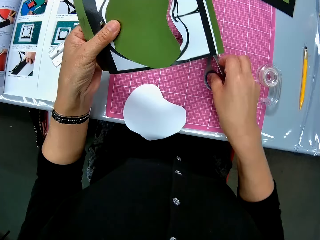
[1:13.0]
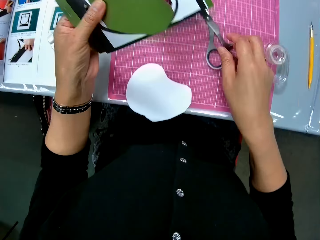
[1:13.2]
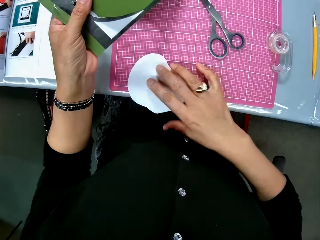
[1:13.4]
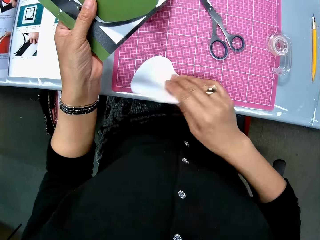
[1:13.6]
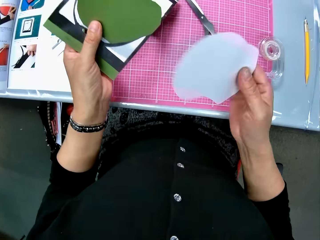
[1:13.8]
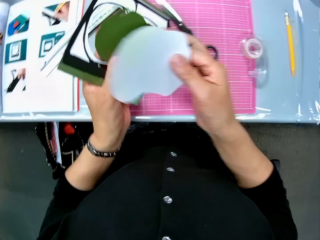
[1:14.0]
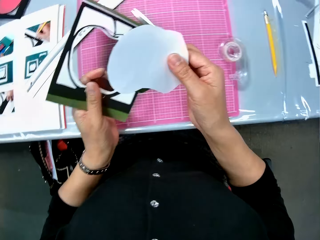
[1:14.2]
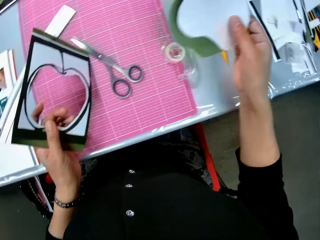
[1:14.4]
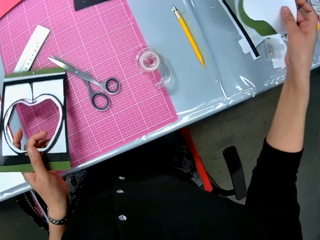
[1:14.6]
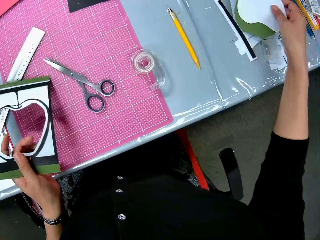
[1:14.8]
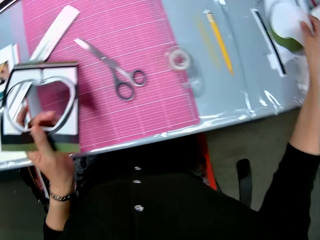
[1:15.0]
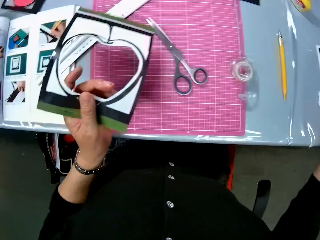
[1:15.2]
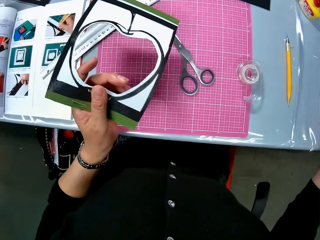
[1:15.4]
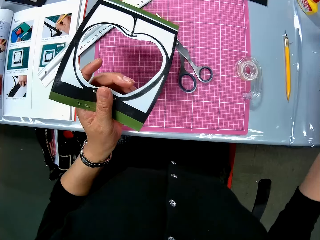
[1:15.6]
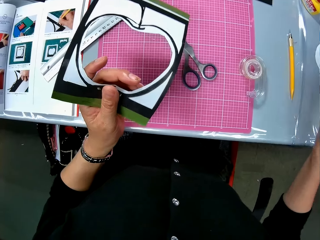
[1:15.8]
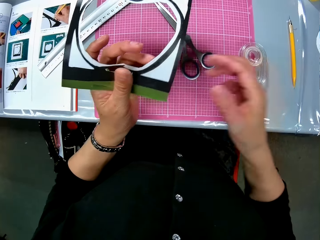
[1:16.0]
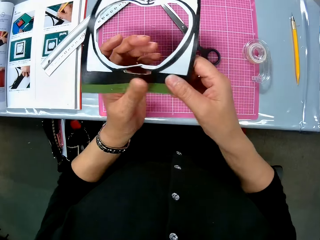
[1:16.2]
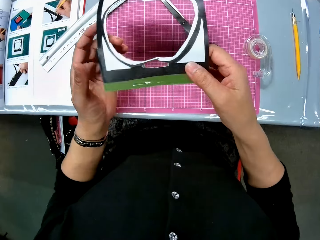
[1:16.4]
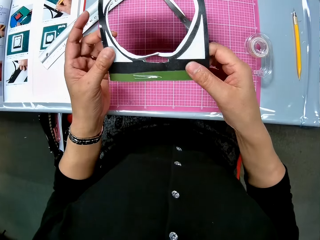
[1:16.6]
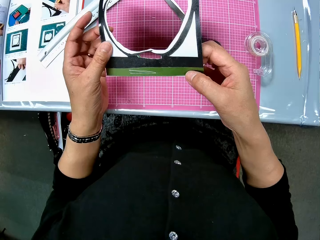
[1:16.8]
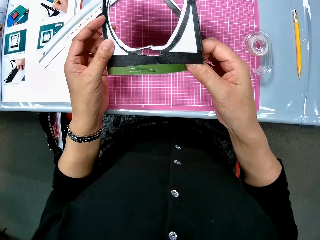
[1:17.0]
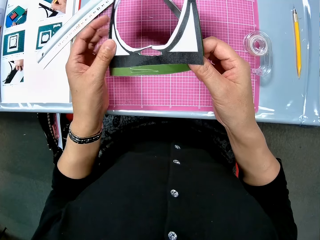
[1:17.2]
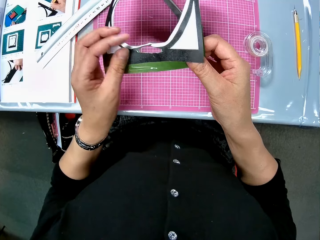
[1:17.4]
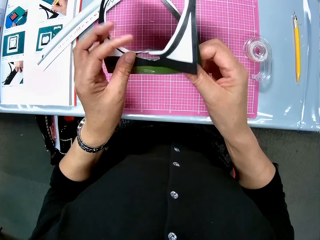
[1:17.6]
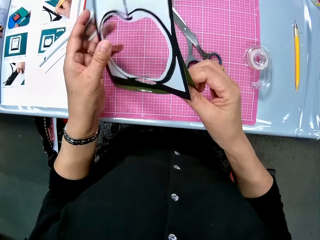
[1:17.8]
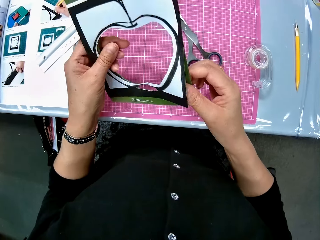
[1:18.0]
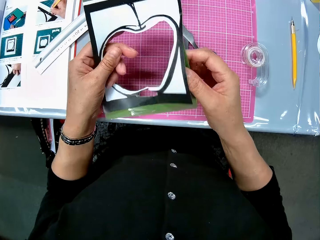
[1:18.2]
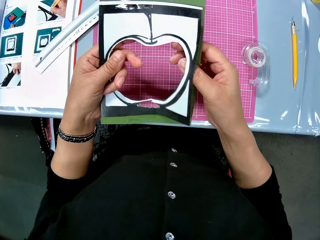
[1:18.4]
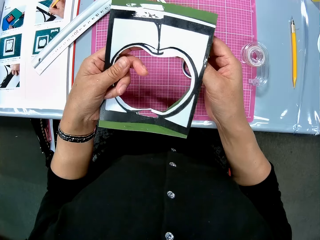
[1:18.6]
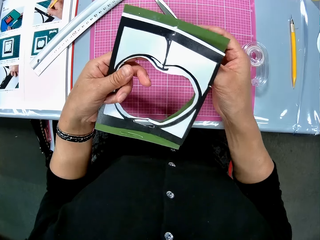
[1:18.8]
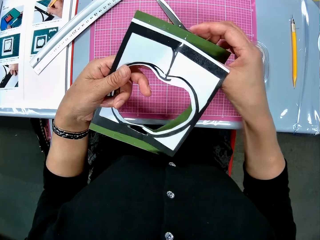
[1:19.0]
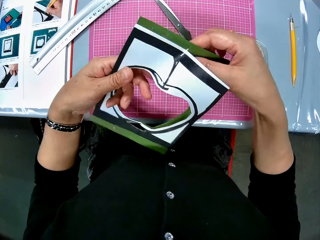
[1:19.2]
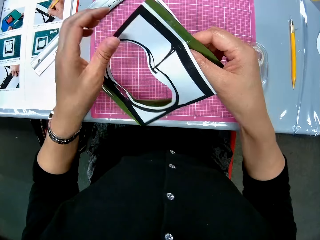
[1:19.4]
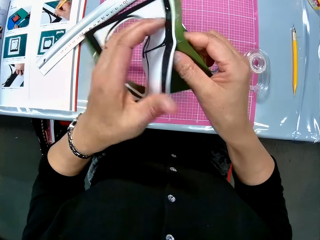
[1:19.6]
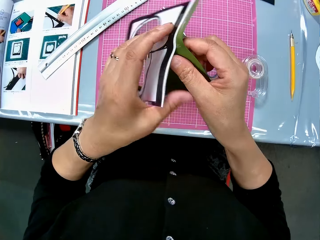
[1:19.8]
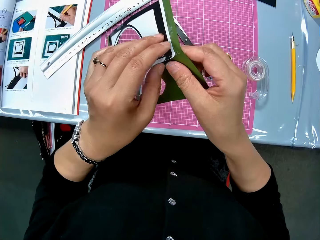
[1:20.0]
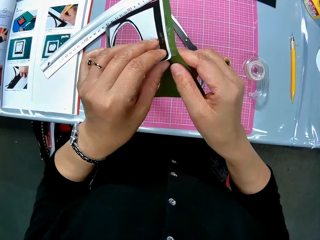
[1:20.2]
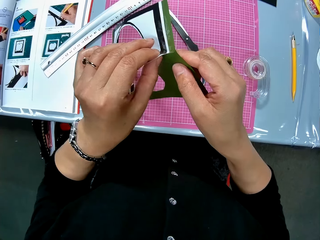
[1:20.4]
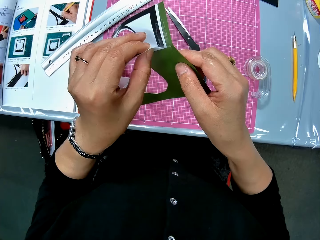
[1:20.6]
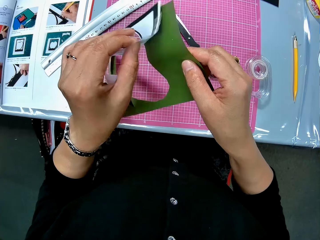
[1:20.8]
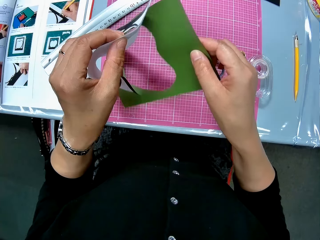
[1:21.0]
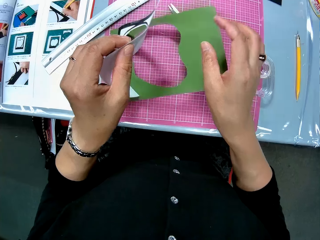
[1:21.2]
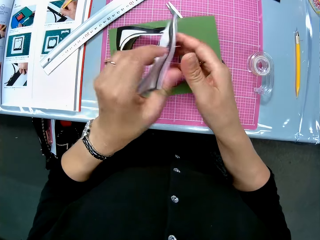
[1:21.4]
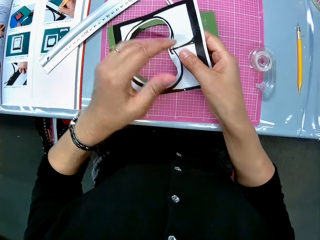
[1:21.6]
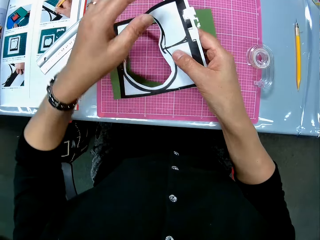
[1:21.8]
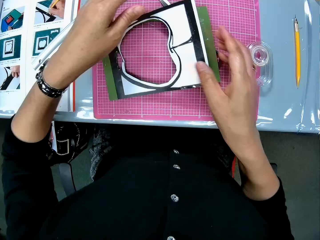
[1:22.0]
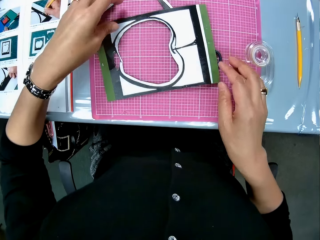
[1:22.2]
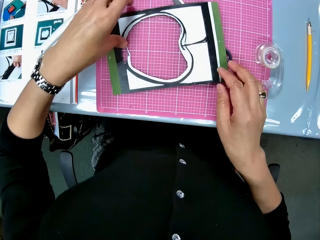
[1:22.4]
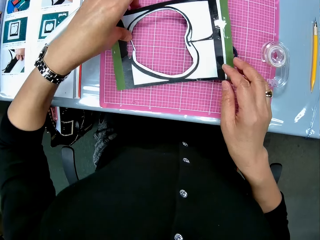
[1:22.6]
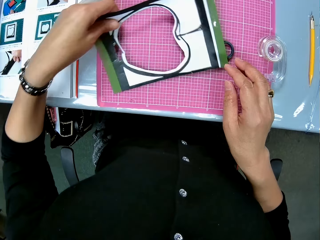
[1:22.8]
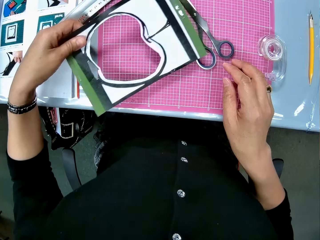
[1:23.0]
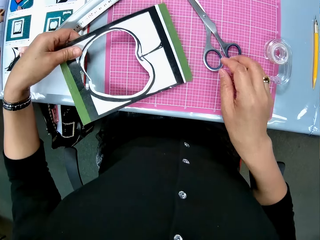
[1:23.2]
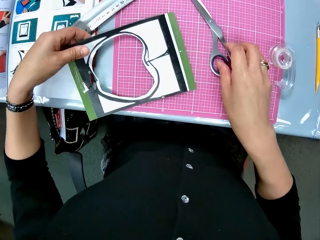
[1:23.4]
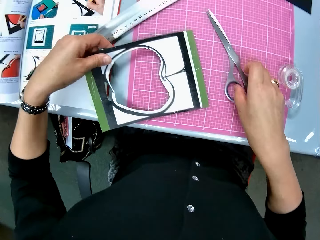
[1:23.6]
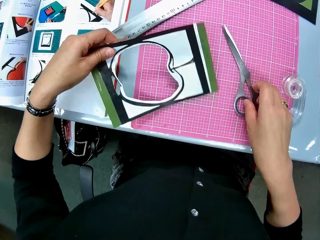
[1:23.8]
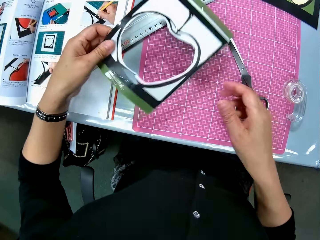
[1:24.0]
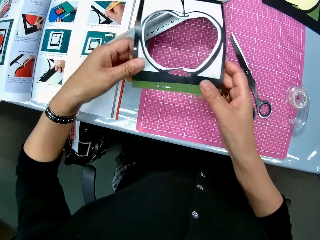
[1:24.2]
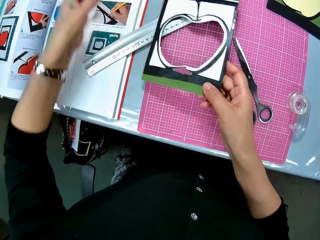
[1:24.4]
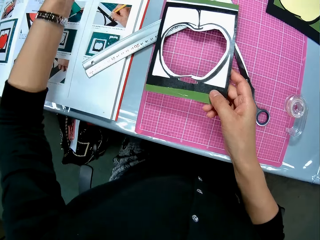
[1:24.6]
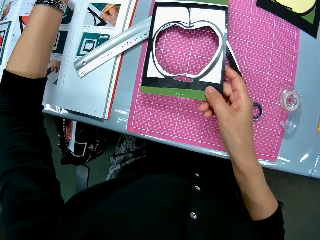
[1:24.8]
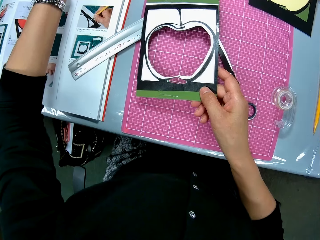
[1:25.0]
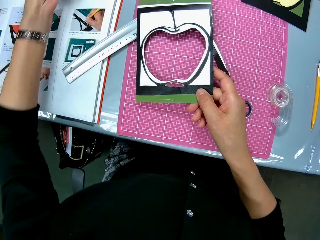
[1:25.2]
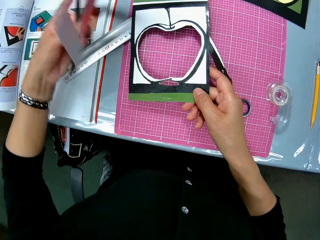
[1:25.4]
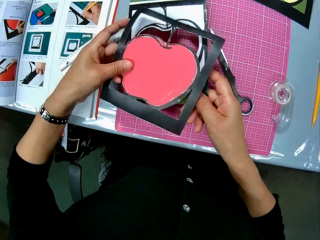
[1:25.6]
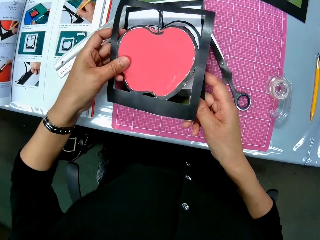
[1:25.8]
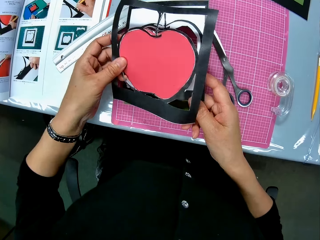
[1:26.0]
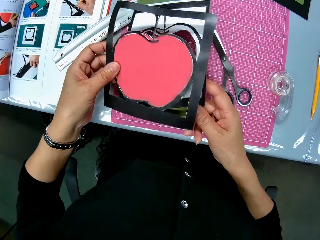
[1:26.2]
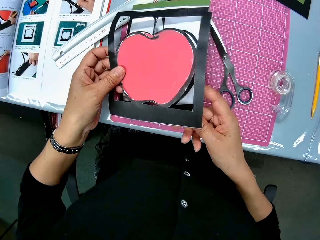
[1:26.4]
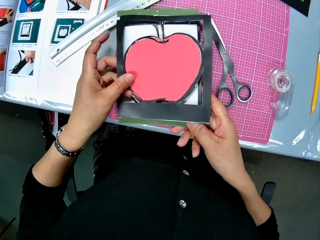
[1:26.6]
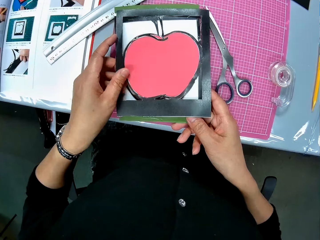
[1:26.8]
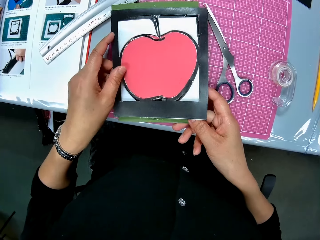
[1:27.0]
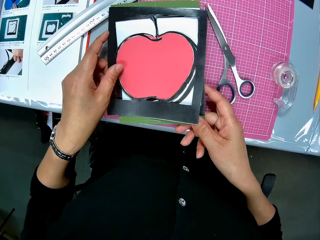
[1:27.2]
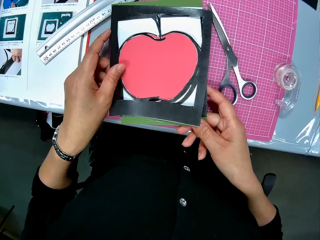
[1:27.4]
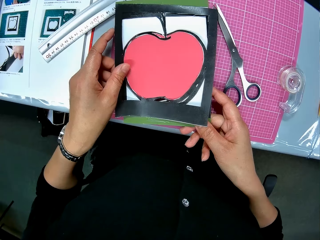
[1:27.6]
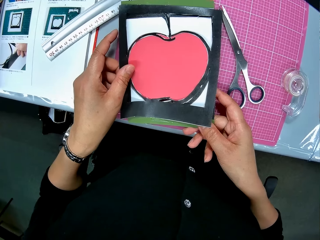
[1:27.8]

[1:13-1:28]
The camera wearer drops the scissors on the pink sheet. She picks up the white apple-shaped paper from the pink sheet. She takes a paper cutting on the pastel paper. She places the white apple-shaped paper on the green apple-shaped paper on her left hand. She drops both apple-shaped papers on the table with her right hand. She holds the art paper with both hands. She separates the white and green parts on the art paper. She removes a paper drawing on the pastel paper. She drops the green part of the art paper on the pink sheet. She drops the white part of the art paper on the green part. She picks up the art paper with her left hand. She touches the scissors. She moves the scissors on the pink sheet with her right hand. She passes the art paper to her right hand. She picks up another art paper from the table with her left hand. She places the art paper on the other art paper.

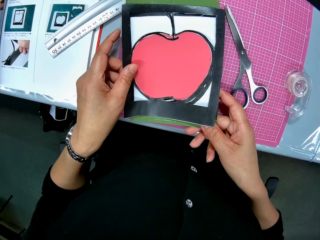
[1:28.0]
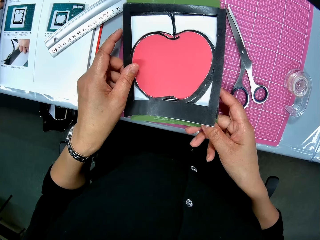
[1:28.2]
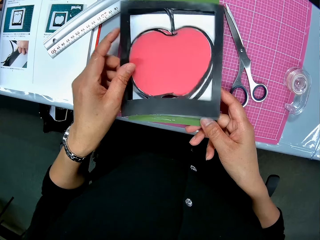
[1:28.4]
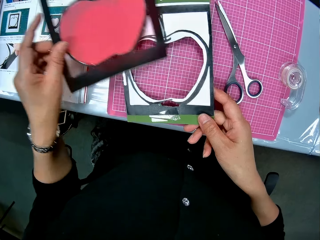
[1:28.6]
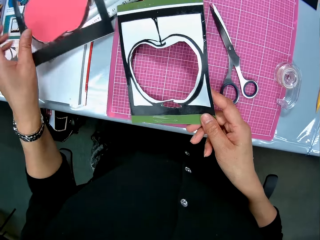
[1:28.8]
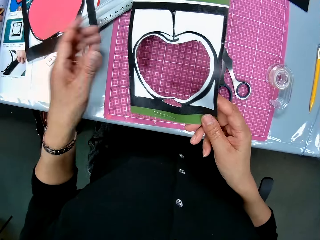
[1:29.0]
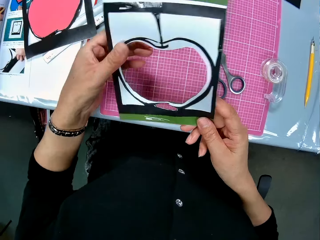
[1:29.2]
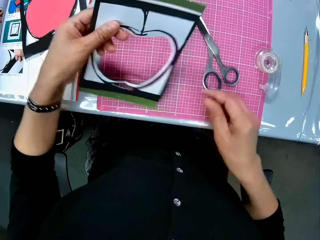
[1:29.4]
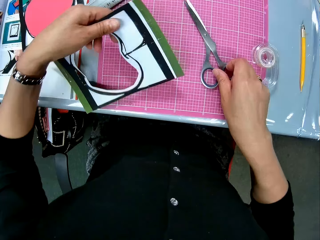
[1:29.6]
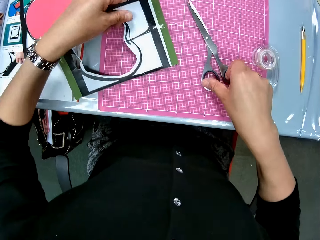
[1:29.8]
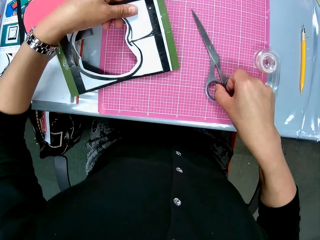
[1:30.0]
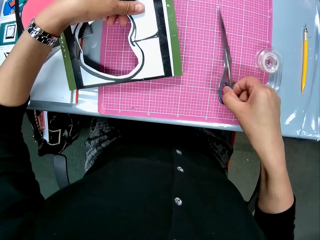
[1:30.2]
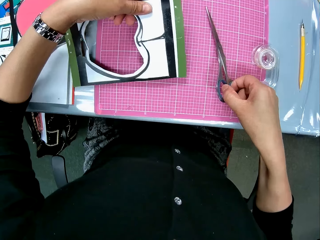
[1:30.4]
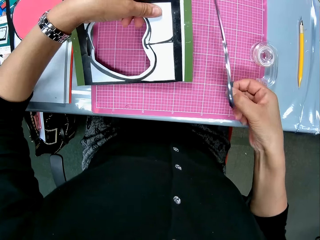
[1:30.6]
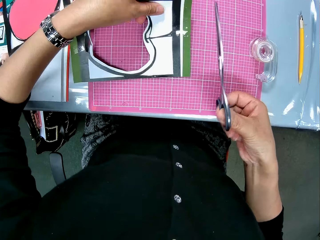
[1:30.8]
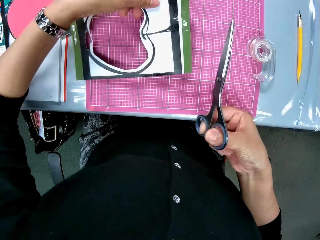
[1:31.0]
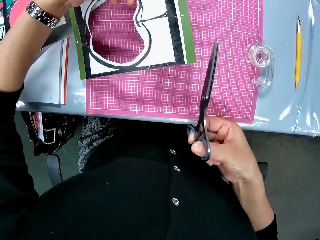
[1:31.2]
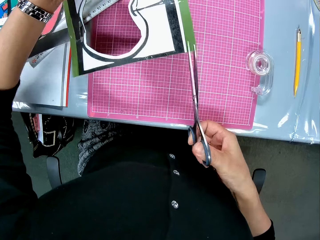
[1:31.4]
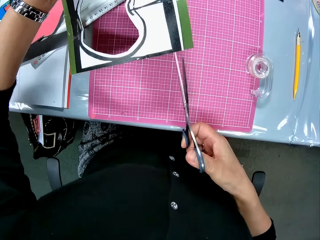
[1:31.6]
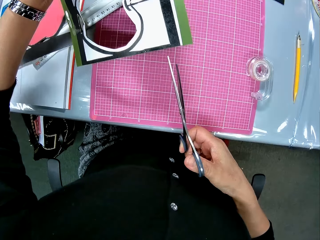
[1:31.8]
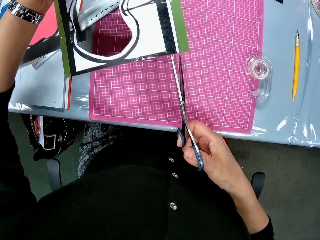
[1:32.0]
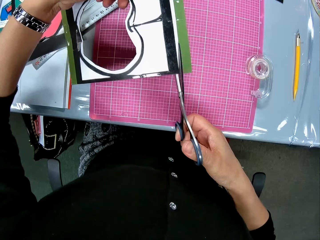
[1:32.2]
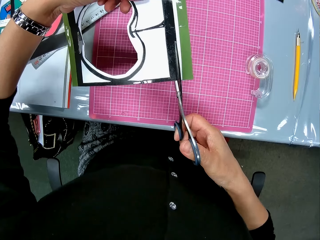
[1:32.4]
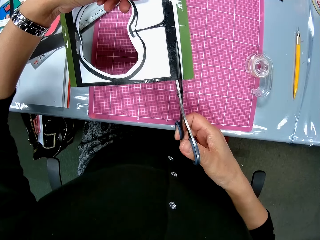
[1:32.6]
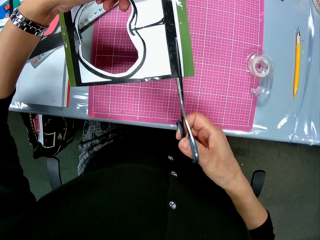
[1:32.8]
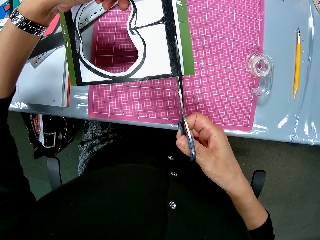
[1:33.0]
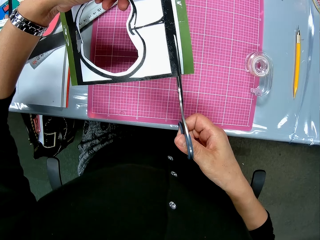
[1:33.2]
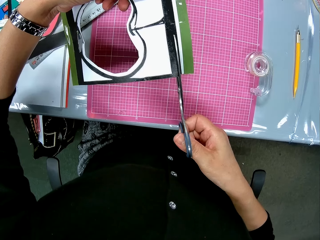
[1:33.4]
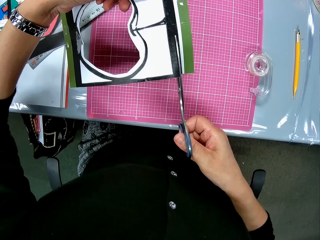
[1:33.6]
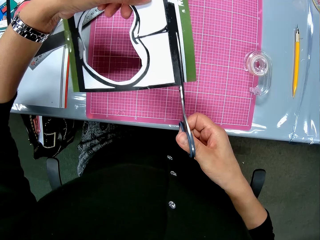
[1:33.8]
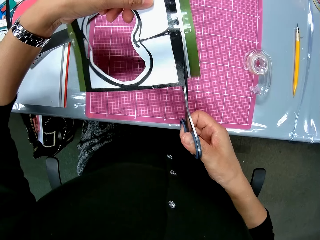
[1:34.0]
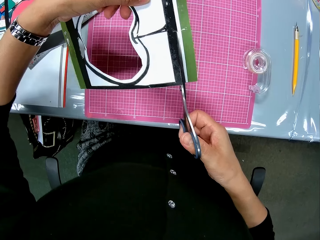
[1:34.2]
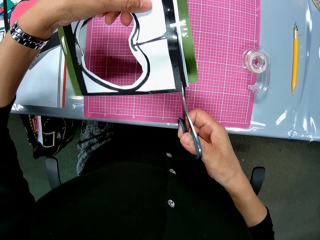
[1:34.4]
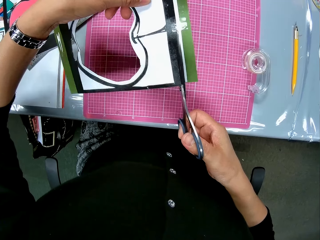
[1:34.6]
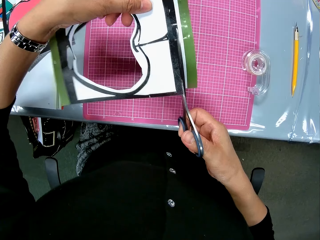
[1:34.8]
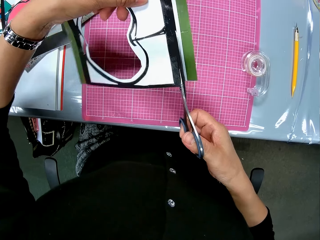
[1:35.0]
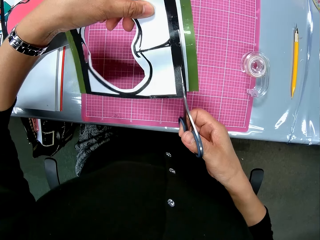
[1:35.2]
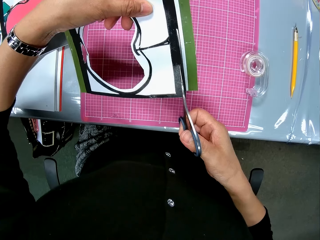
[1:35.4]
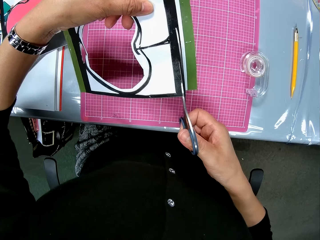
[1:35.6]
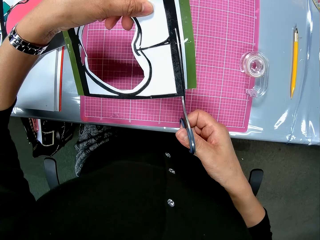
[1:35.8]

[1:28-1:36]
The camera wearer removes the art paper. She drops the art paper on a ruler on the table. She passes the art paper on her right hand to her left hand. She picks up the scissors on the cutting mat with her right hand. She cuts through the art paper with the scissors.
